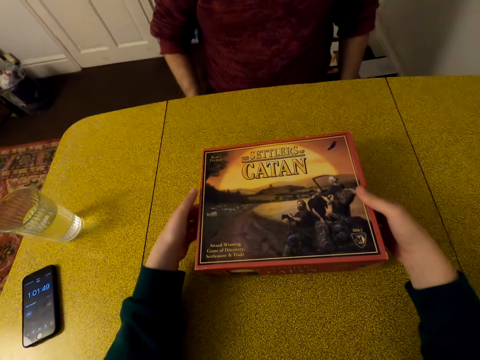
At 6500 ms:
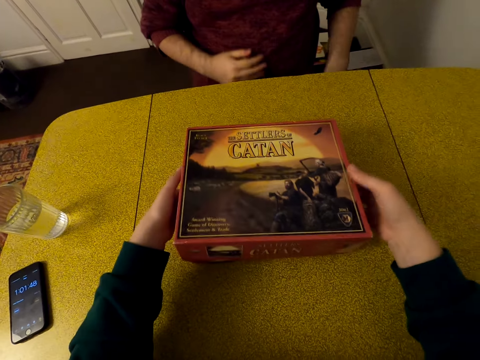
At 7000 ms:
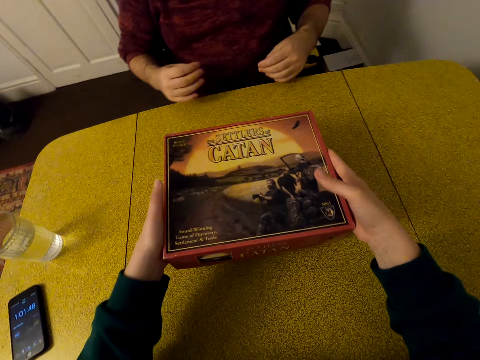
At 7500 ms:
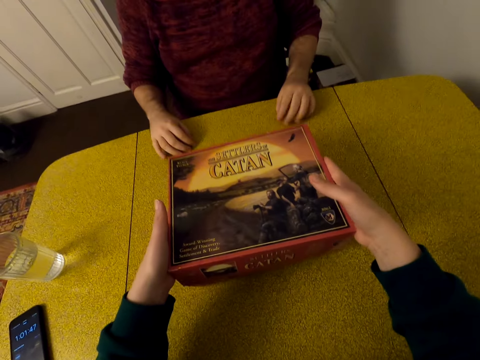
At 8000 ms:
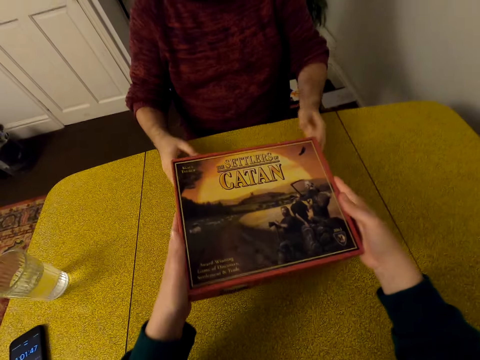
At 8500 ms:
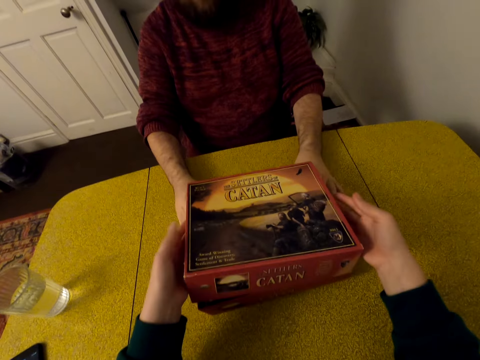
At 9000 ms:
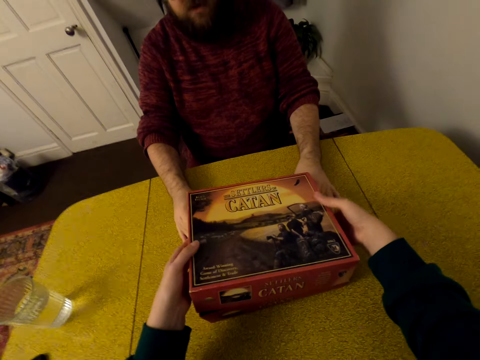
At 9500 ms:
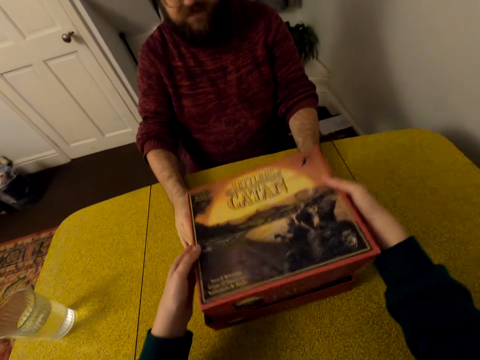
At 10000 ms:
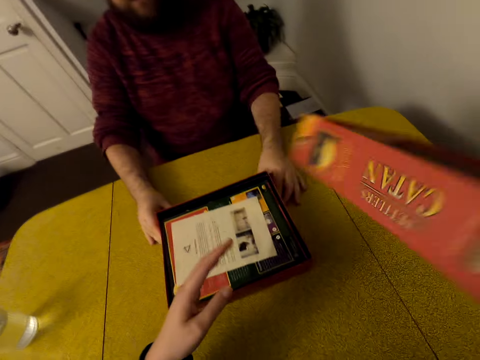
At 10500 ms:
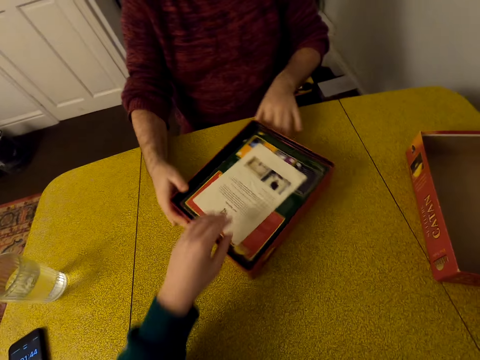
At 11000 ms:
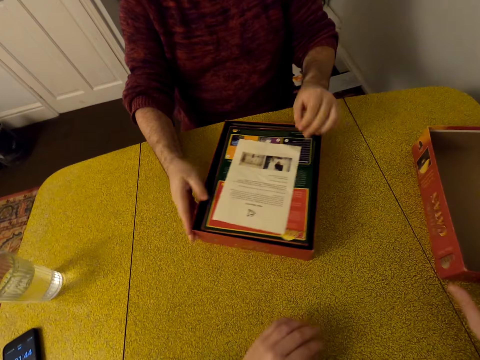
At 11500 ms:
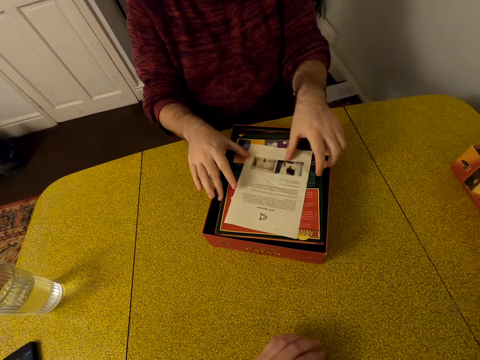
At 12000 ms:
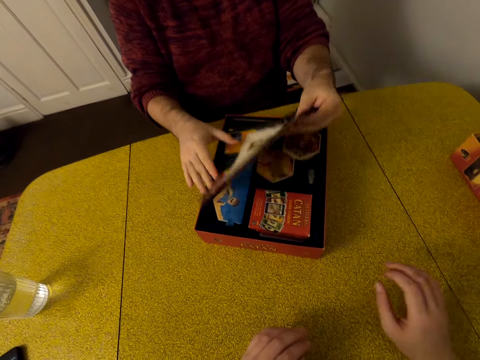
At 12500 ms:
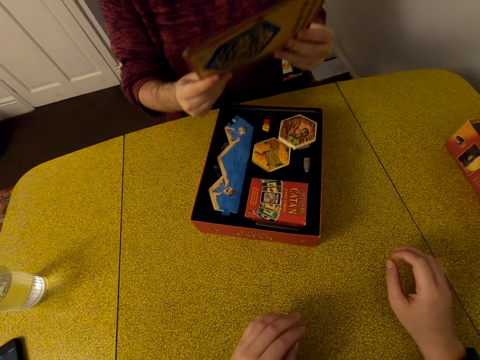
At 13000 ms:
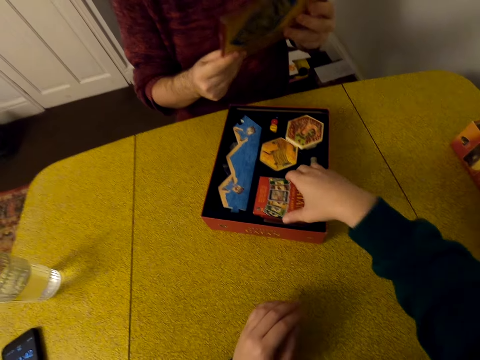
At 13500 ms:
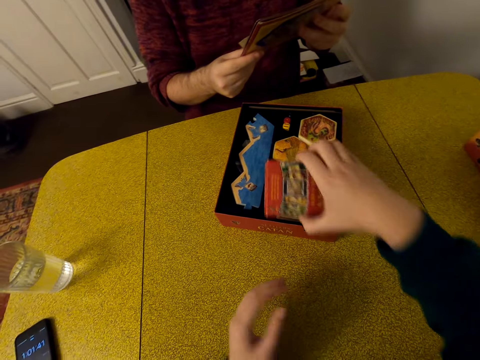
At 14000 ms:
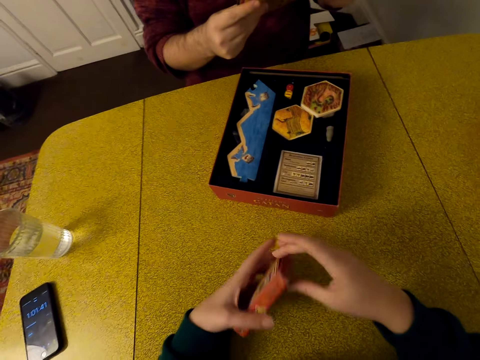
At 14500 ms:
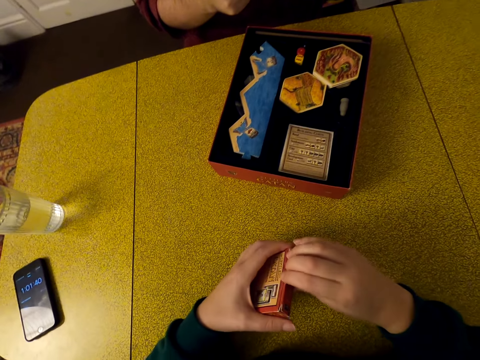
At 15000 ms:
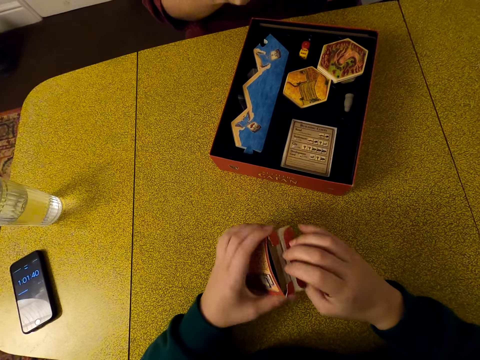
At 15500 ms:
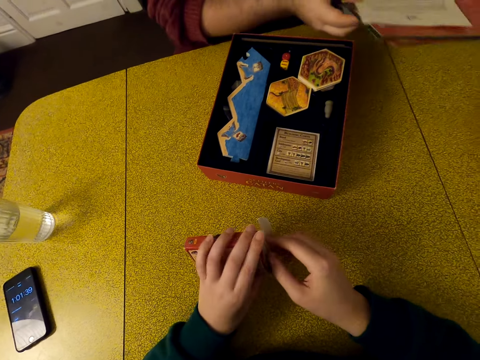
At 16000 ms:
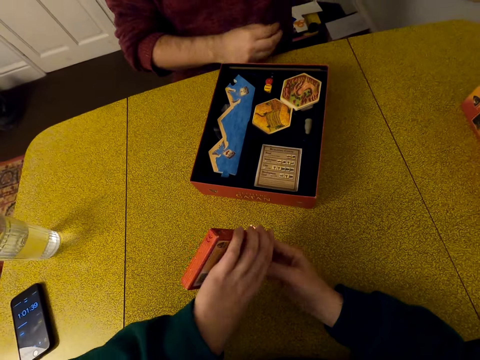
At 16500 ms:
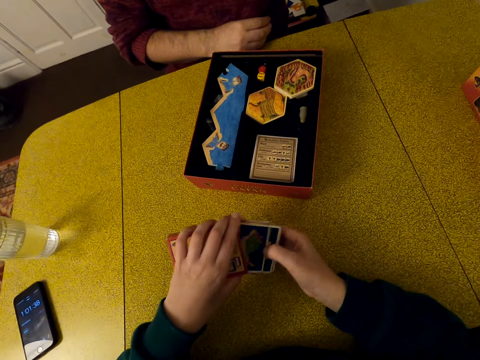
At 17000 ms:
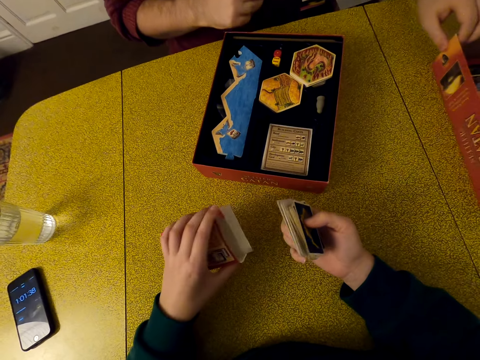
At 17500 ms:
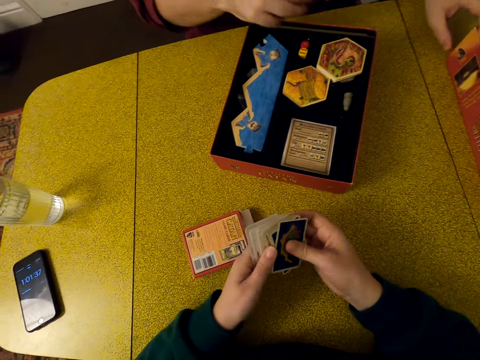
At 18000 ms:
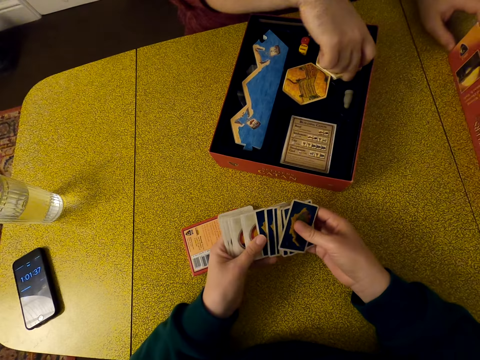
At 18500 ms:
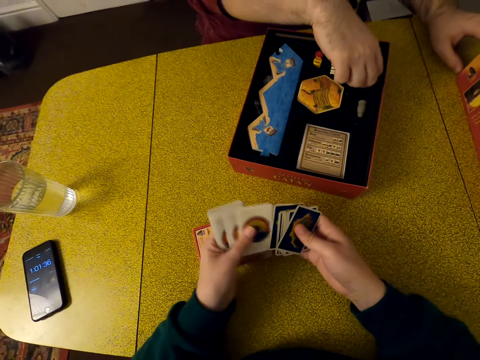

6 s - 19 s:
The camera wearer opens a Catan board game box on the table. A man puts his hands on the table and moves his hands on the table. The camera wearer moves the Catan board game box lid aside on the table. The man turns a box on the table, picks up a booklet, and the camera wearer looks around. The man reads the instruction booklet. The camera wearer picks up a box of cards. They open the box of cards and pick up cards in the box. The man puts the booklet aside on the table. He puts the booklet on the table again. The camera wearer puts the box on the table. The man pulls the box. The camera wearer separates cards. They hold cards. The man picks up pieces of the Catan board.

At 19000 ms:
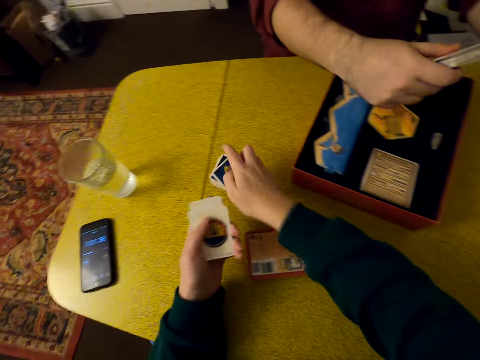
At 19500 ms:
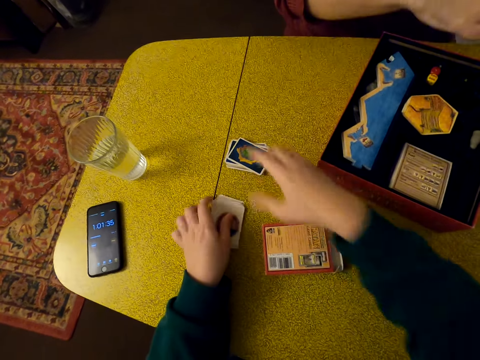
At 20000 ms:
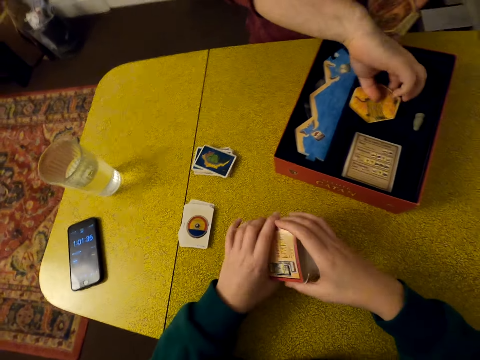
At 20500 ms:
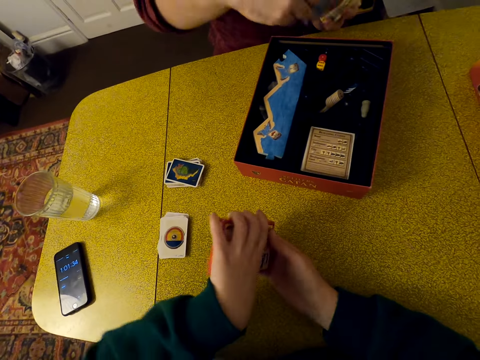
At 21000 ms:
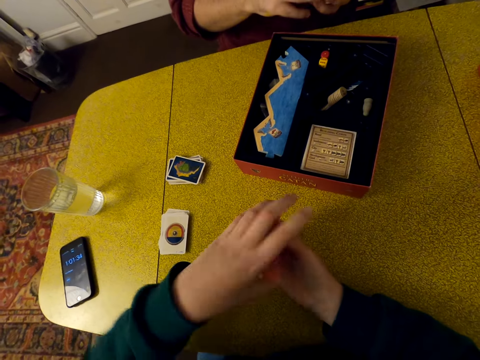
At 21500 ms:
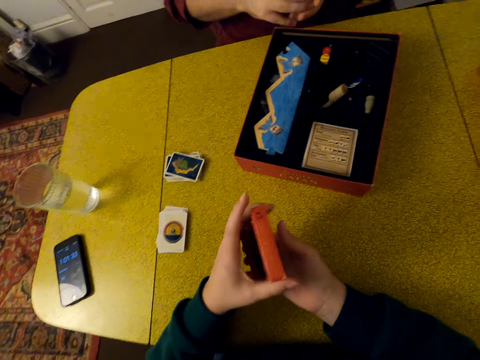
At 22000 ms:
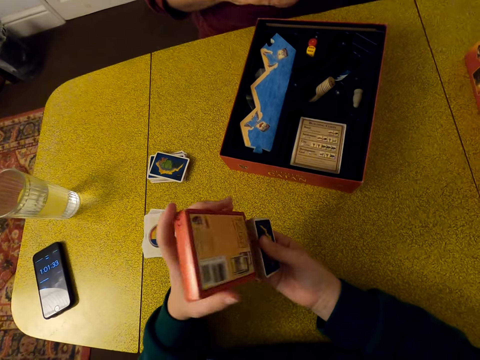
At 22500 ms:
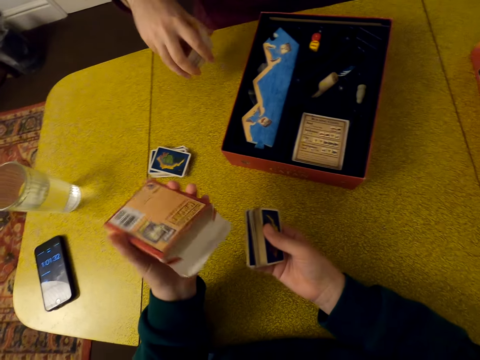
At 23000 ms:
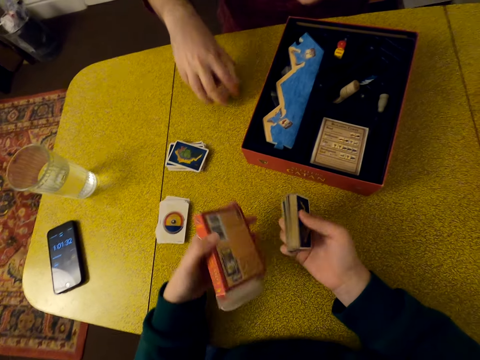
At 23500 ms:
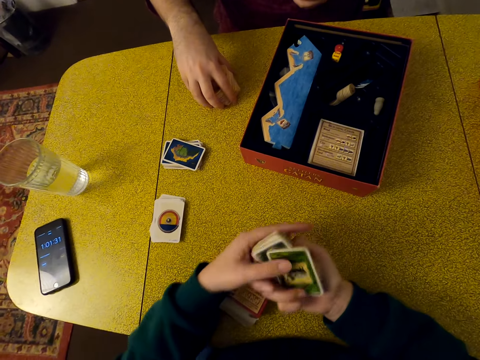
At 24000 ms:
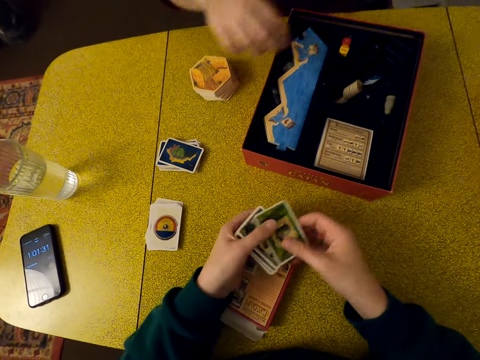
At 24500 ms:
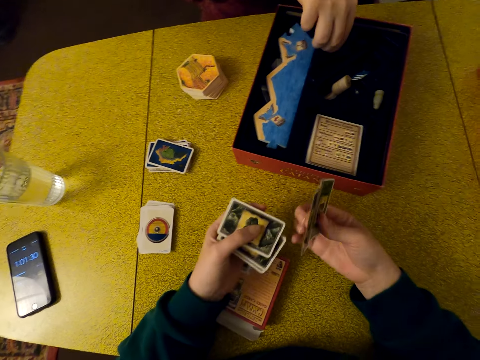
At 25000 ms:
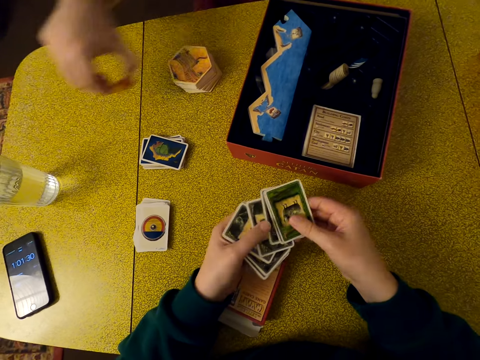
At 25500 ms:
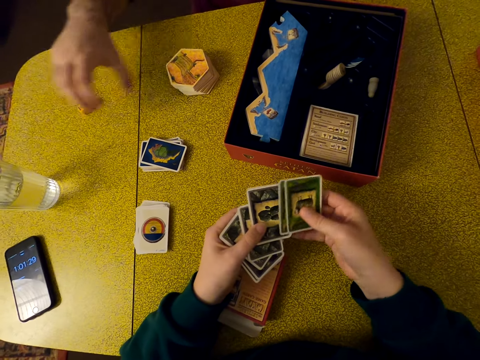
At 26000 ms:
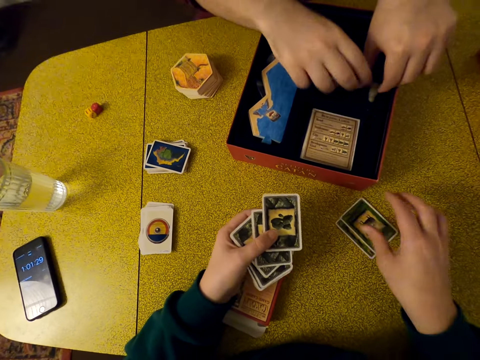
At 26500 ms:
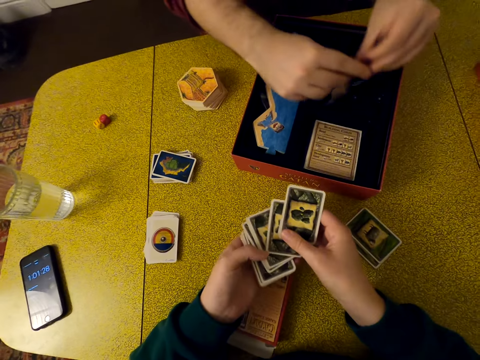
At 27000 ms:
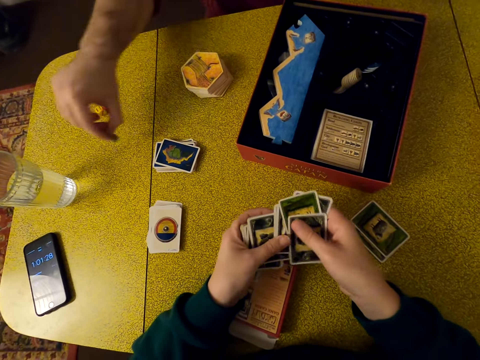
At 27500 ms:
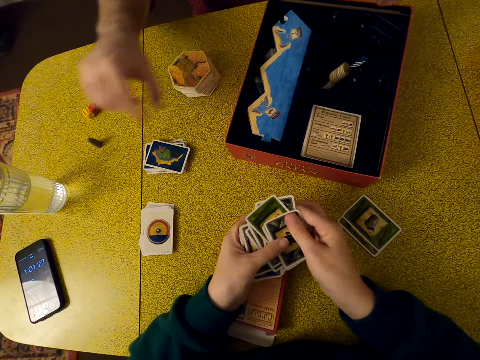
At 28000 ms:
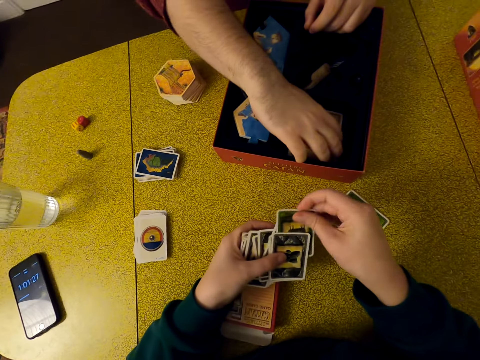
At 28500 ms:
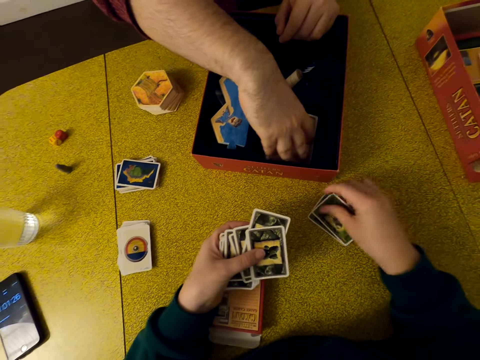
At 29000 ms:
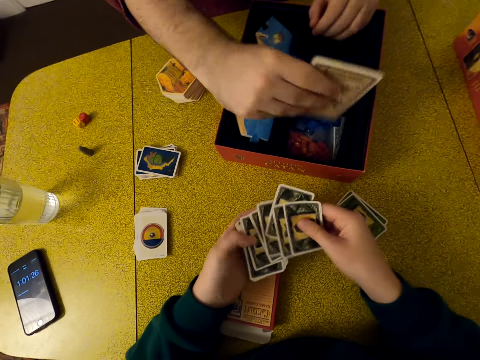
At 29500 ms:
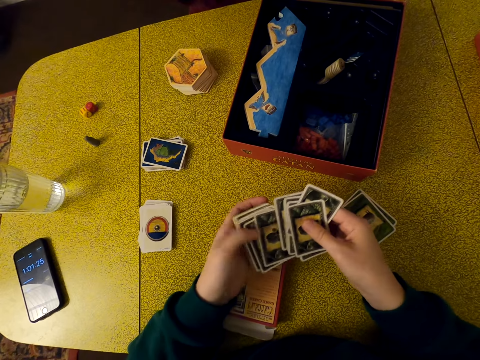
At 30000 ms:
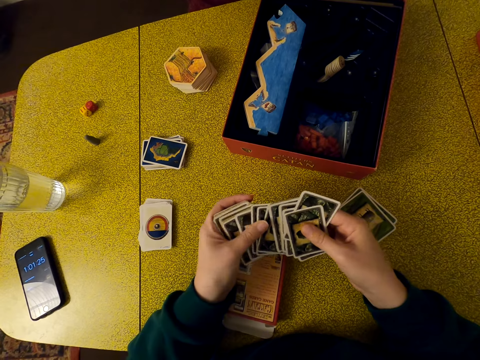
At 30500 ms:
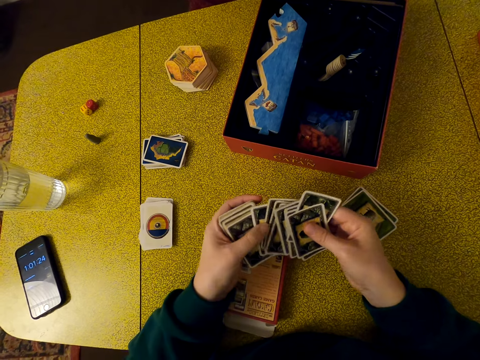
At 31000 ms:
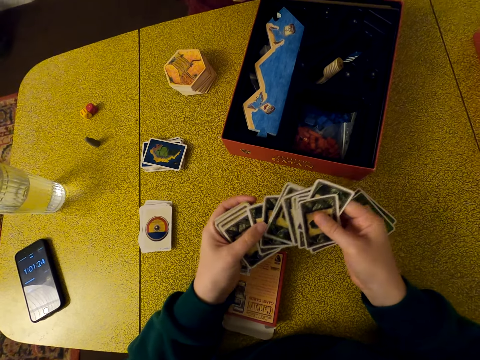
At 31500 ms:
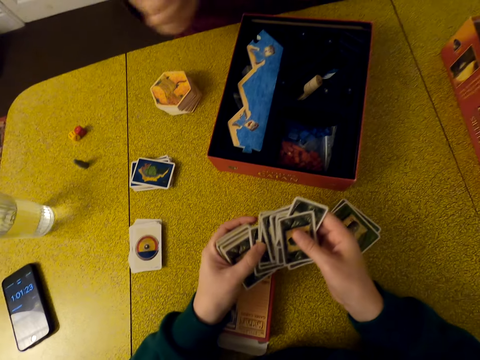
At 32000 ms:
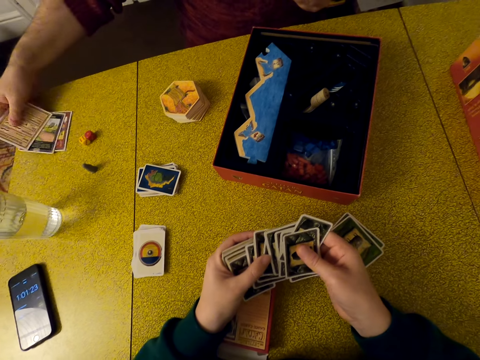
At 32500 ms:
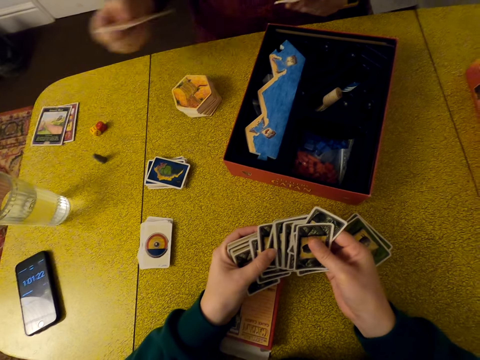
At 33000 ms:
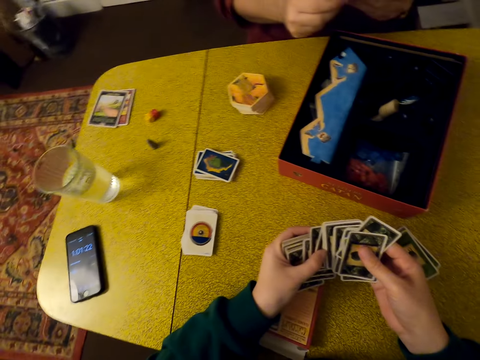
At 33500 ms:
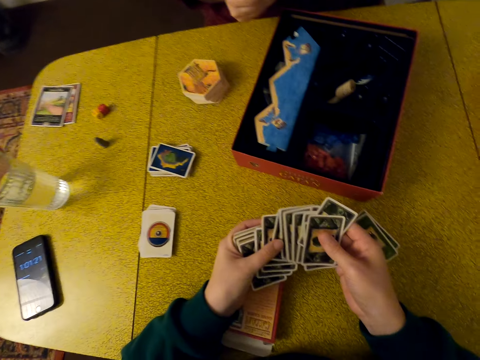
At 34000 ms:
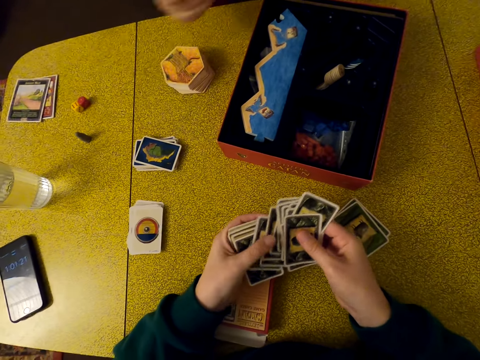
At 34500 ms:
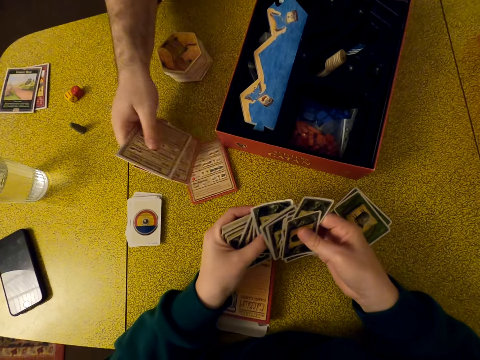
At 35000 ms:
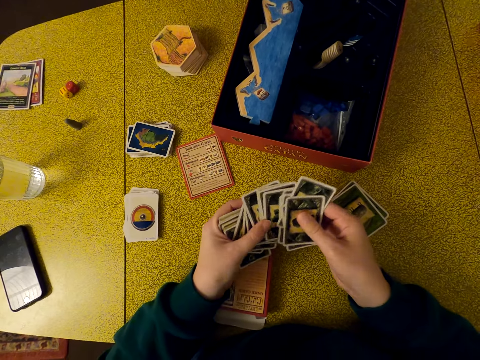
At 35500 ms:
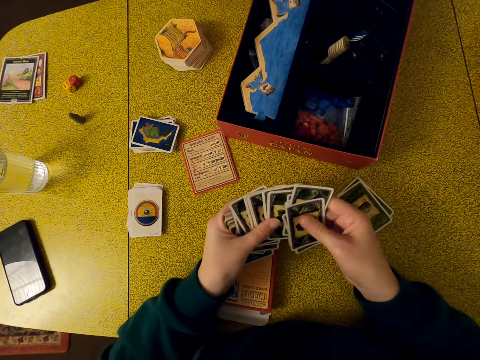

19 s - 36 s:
The camera wearer puts some cards on the table. A man picks up pieces of the Catan board with the other hand. The camera wearer picks up the box on the table. The man picks up pieces of the Catan board. The camera wearer picks up cards in the box. The man picks up pieces of the Catan board with the other hand. The man puts the pieces of the Catan board on the table. The camera wearer puts the box on the table. The man puts cards on the table. The camera wearer separates cards. They shuffle cards. The man picks up dice and puts the dice on the table. The camera wearer puts cards on the table. The man takes bricks. The camera wearer separates cards. The man puts a brick on the table. The camera wearer picks up a card. The man picks up cards in a box. The camera wearer puts cards on the table. They separate cards and shuffle cards. The man holds cards. The man puts the cards on the table. The man holds cards. The man puts a card on the table.
